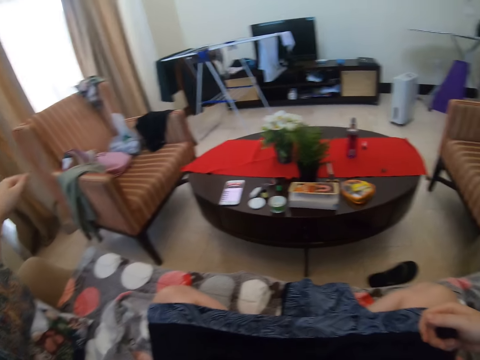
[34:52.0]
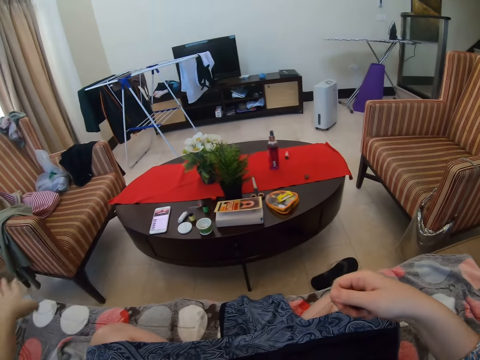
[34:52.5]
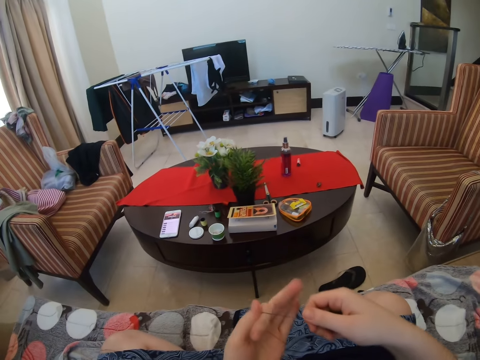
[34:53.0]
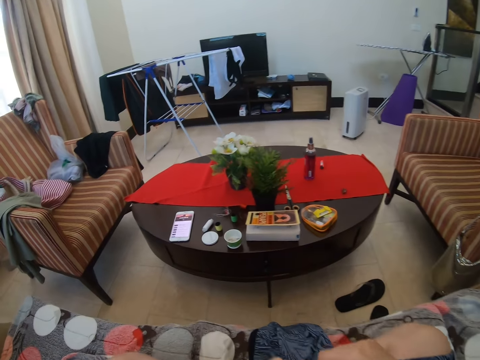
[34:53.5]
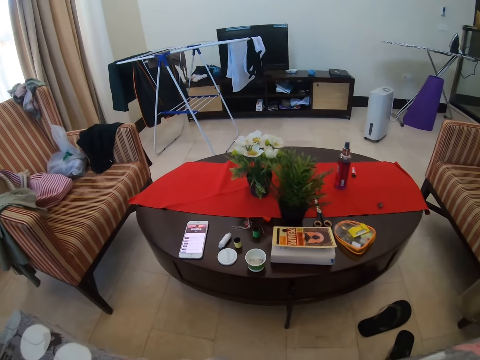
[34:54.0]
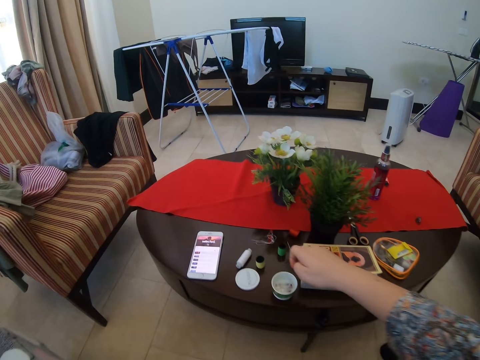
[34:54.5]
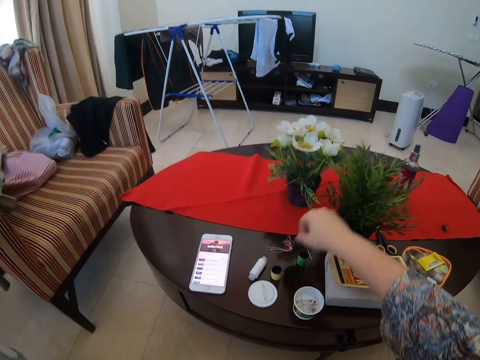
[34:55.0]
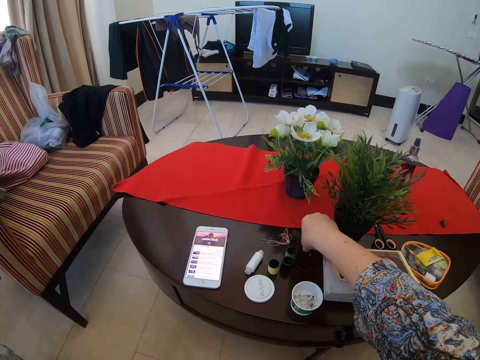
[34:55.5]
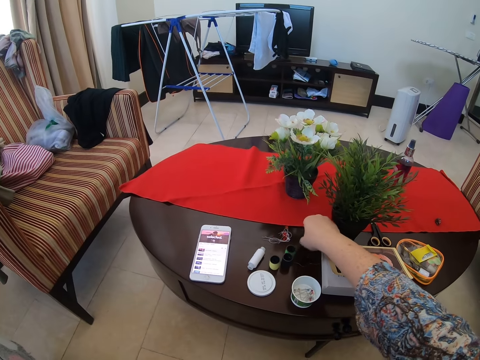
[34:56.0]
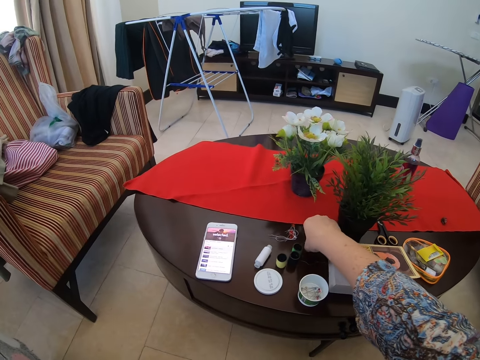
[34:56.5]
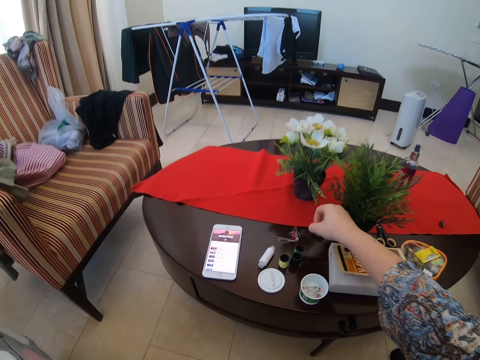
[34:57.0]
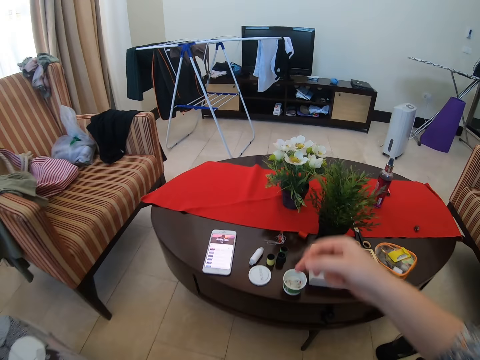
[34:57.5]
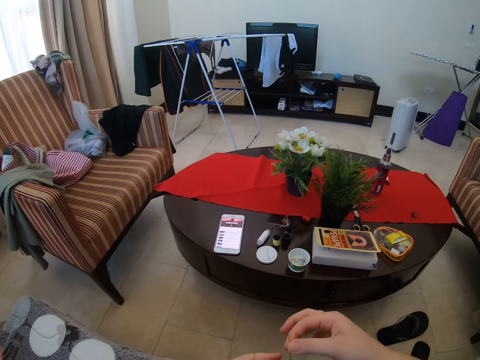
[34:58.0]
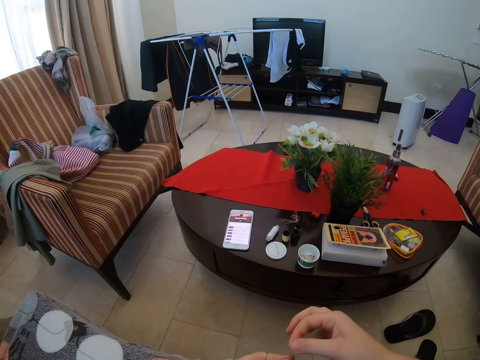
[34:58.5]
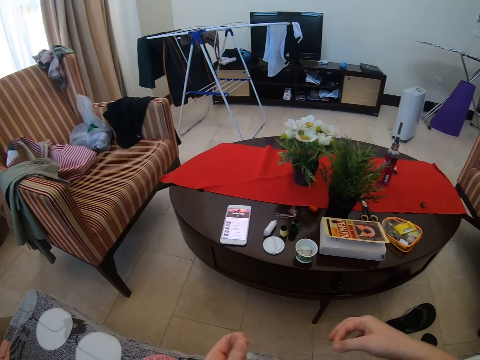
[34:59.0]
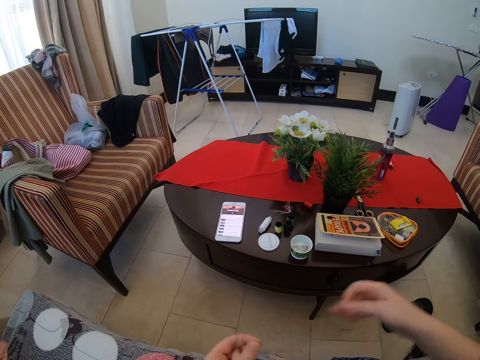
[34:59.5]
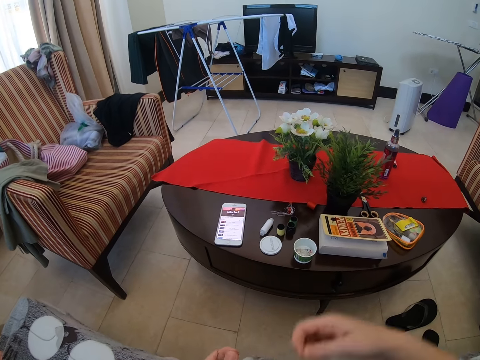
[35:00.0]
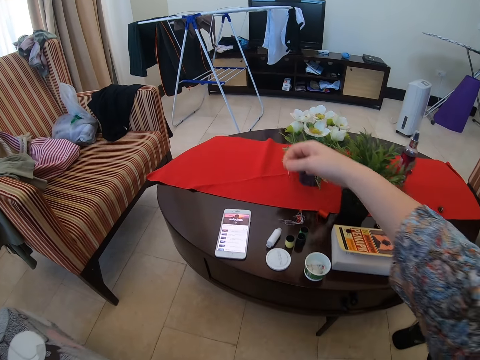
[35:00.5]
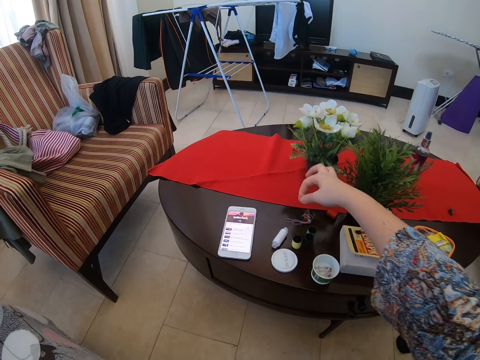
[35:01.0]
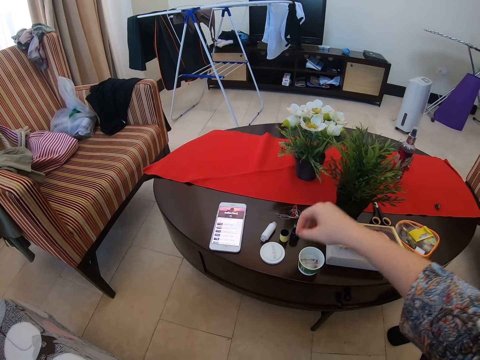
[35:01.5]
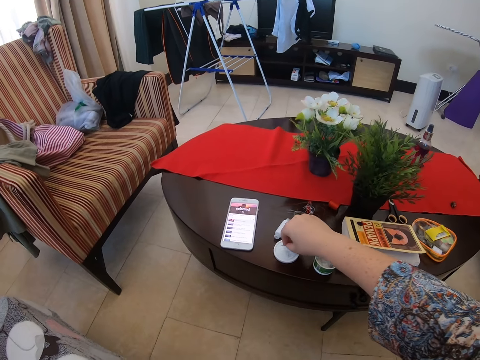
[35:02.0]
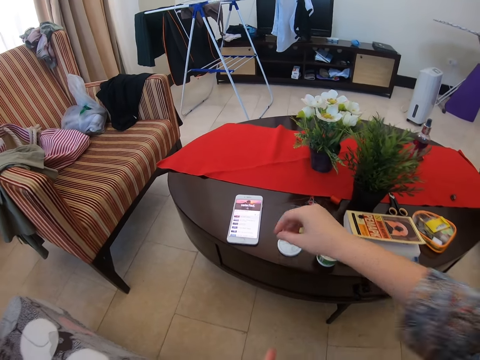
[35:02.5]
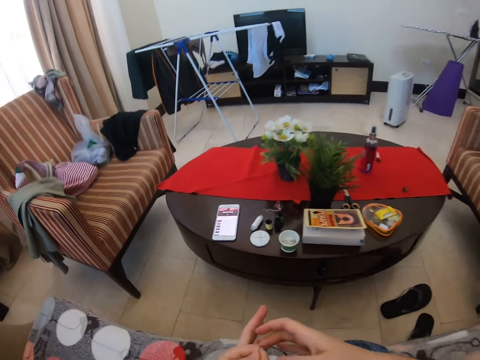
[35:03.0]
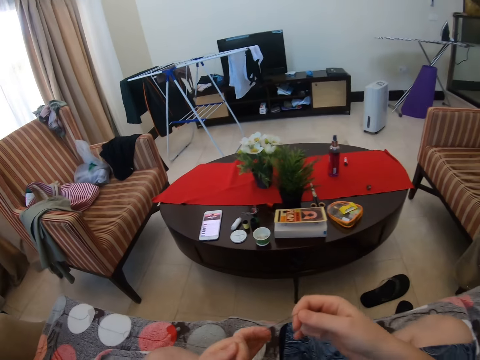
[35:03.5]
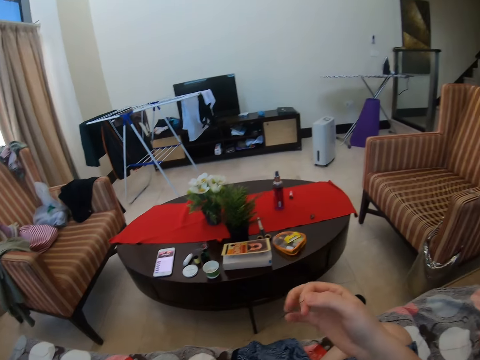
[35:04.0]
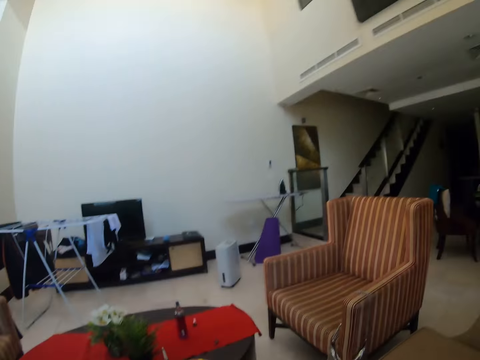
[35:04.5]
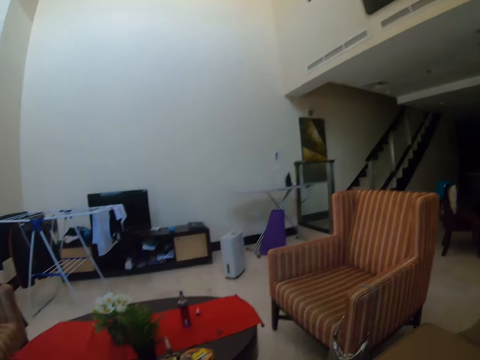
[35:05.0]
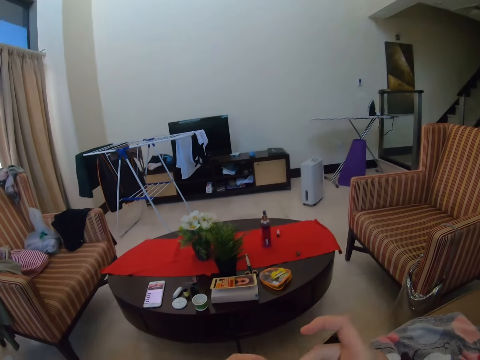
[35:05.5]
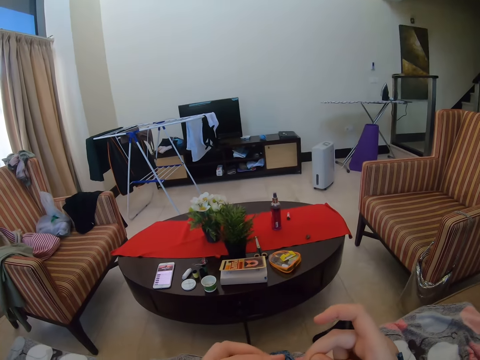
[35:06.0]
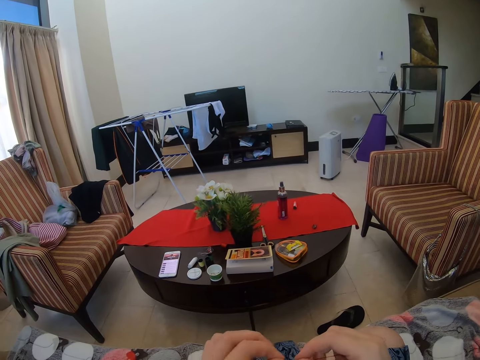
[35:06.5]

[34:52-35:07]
The camera wearer cuts the thread. They put the thread on the table. They pick up the needle. They fix the thread on the needle. They stretch the thread. They put the thread down. They put the needle on the table. They stretch the thread. They pull the thread.

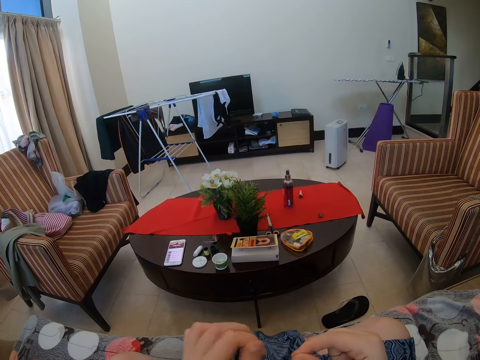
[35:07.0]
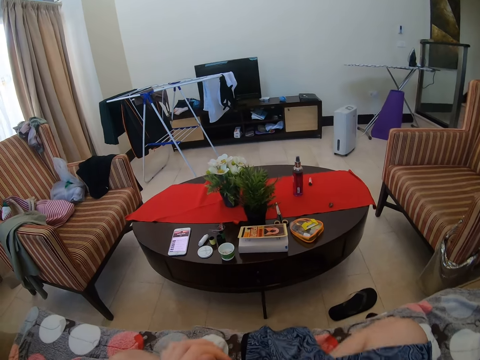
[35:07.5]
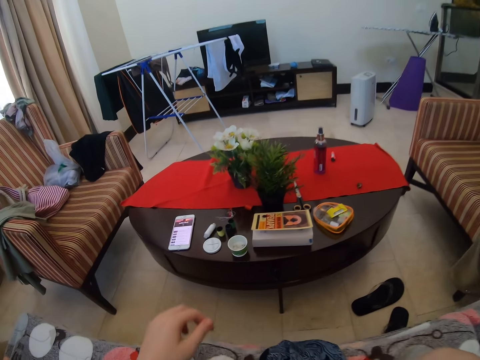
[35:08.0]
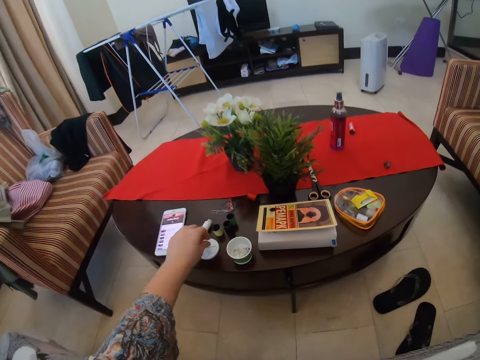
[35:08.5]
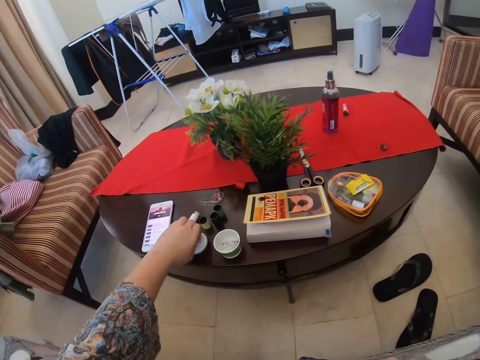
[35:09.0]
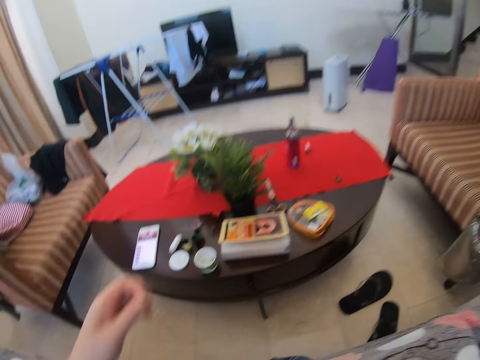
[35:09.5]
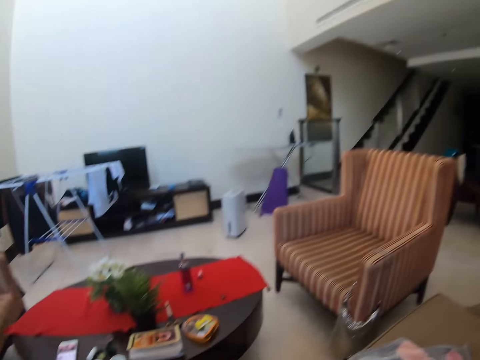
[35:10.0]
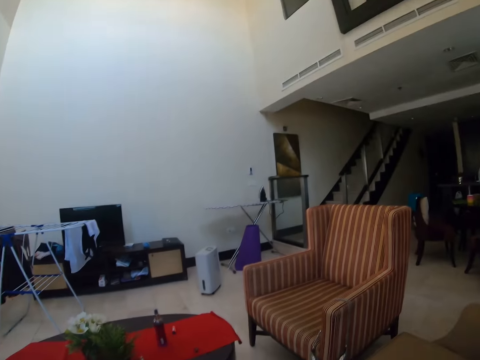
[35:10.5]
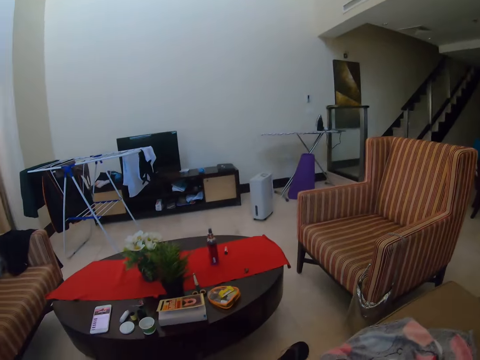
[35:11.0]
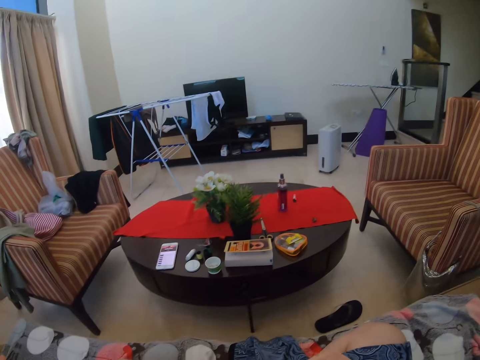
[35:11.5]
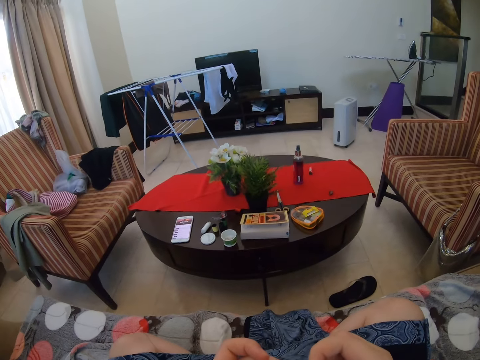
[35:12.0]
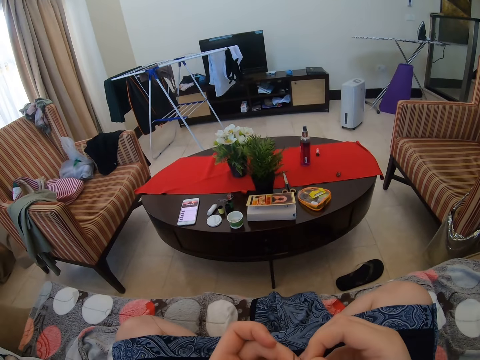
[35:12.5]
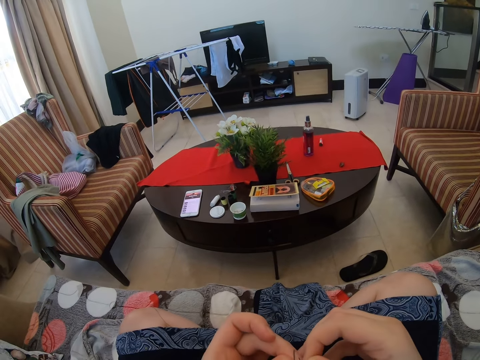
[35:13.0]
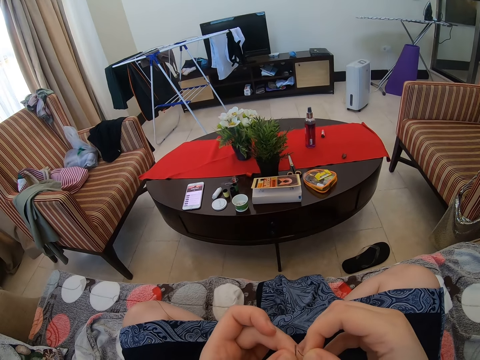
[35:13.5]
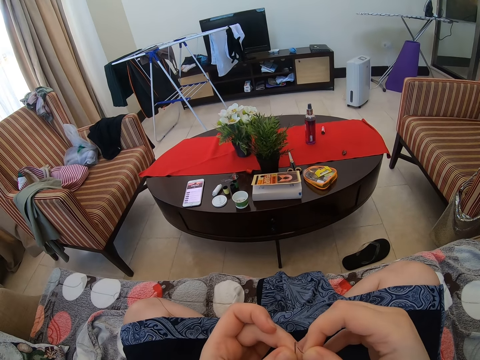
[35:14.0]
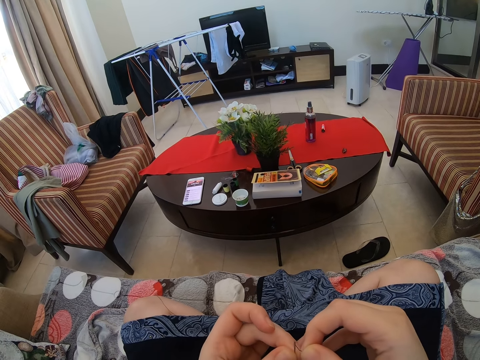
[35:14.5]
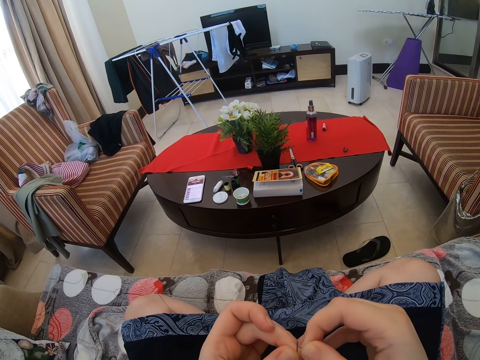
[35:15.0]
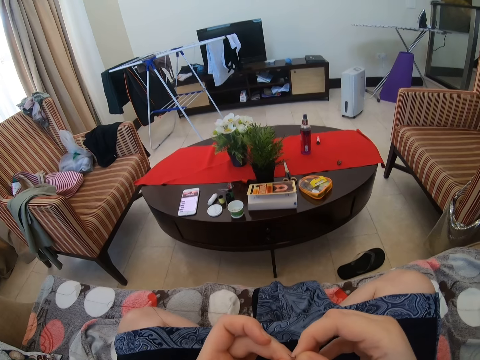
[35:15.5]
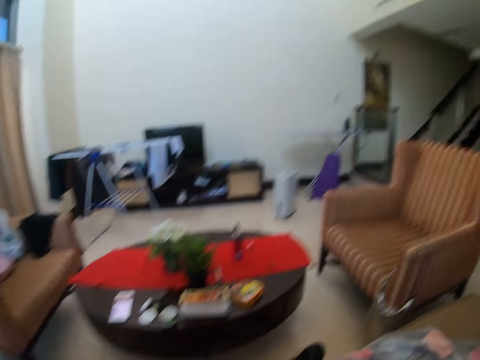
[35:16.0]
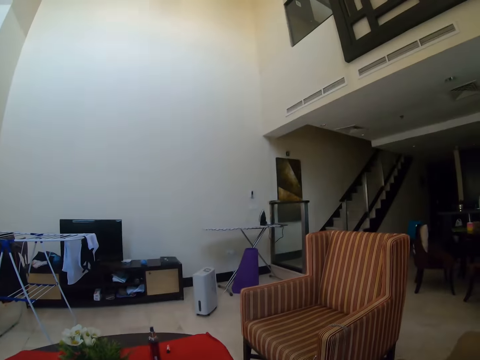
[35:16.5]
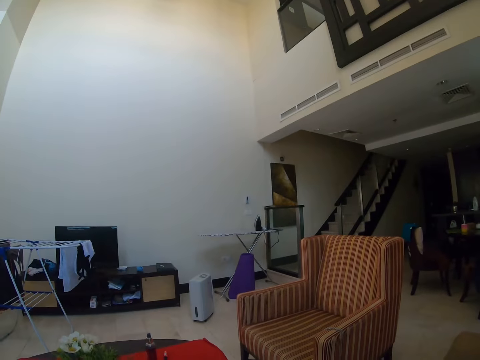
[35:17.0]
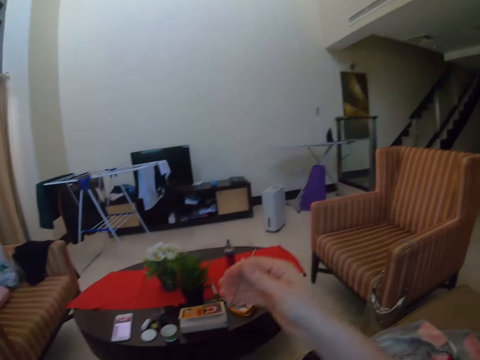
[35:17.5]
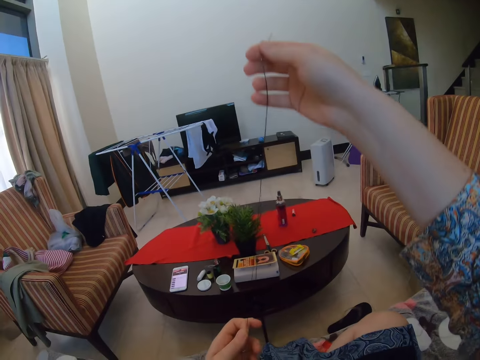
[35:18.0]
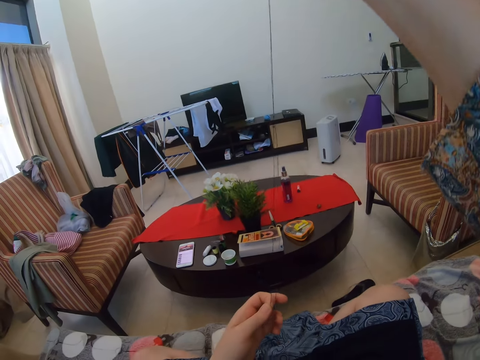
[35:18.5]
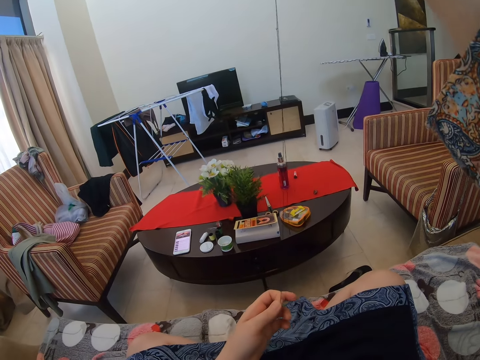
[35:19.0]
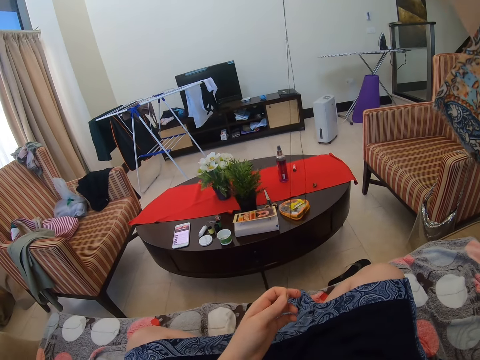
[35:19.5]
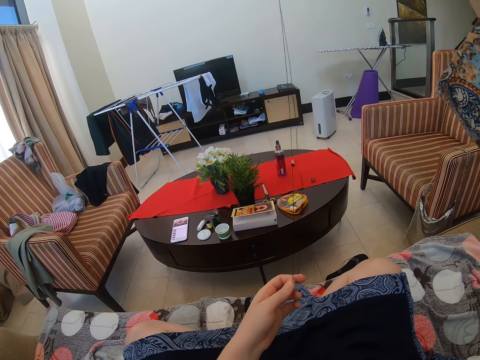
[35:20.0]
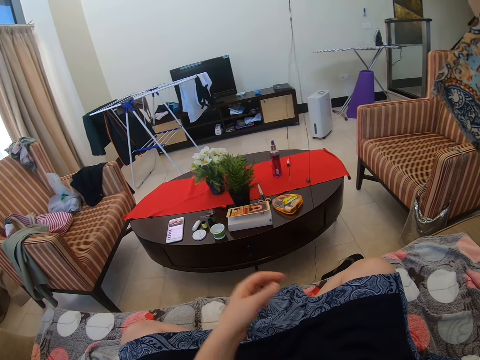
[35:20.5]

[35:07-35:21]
The camera wearer picks up the needle. They look around. They insert the thread in the needle. They pull the thread in the needle. They stretch the thread upwards.
